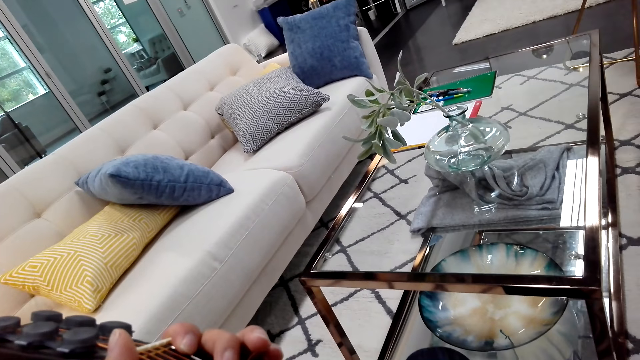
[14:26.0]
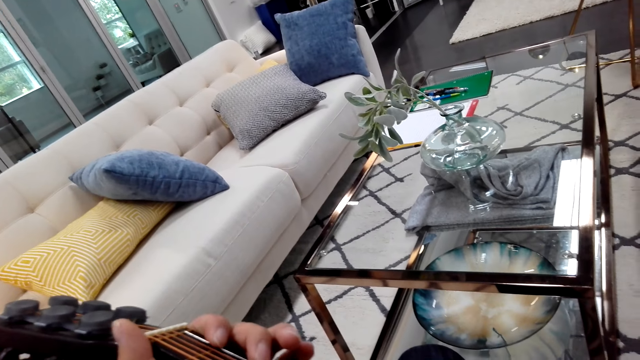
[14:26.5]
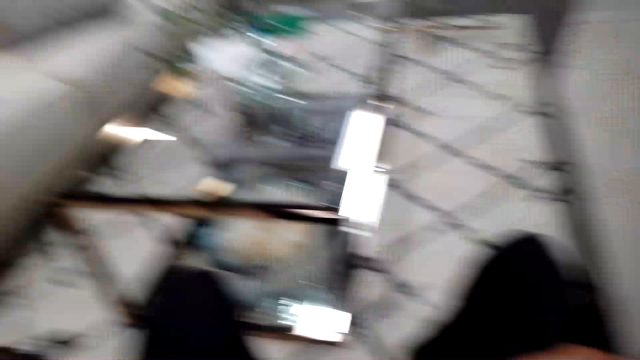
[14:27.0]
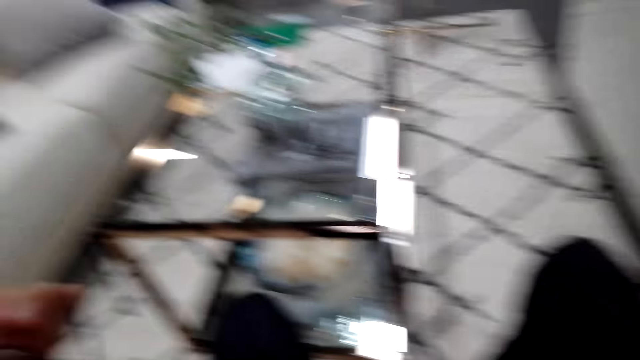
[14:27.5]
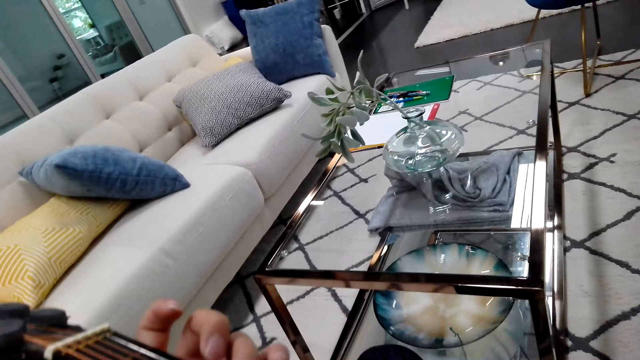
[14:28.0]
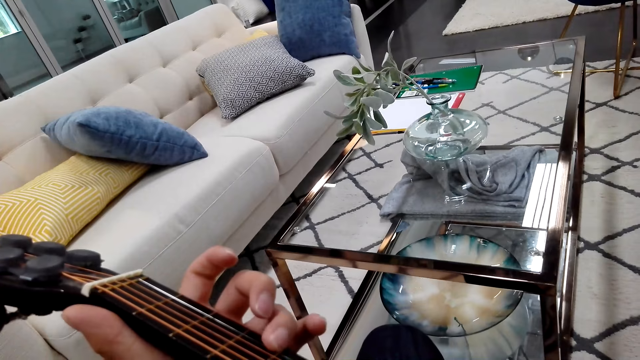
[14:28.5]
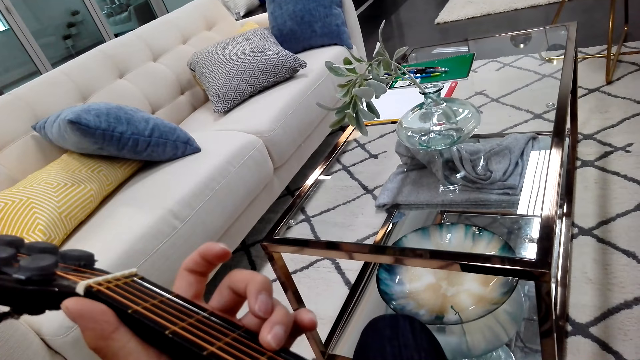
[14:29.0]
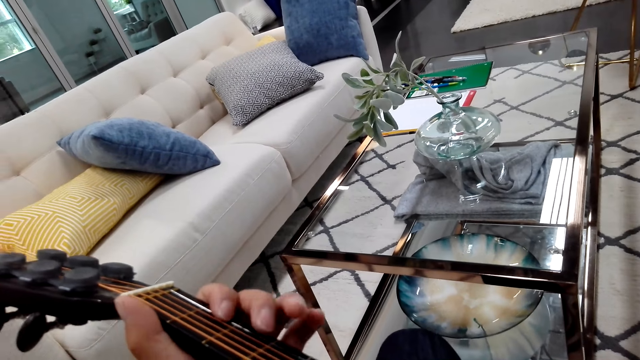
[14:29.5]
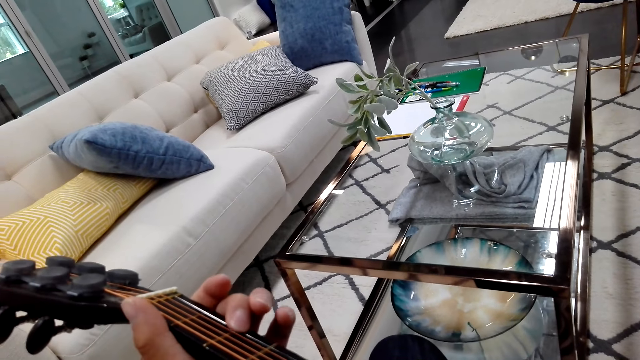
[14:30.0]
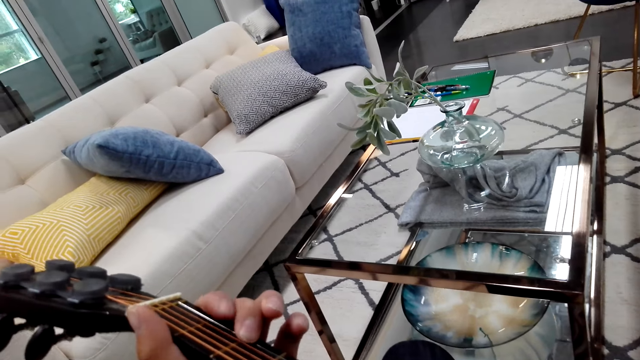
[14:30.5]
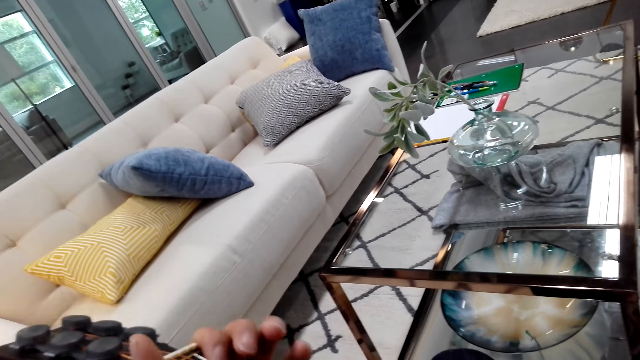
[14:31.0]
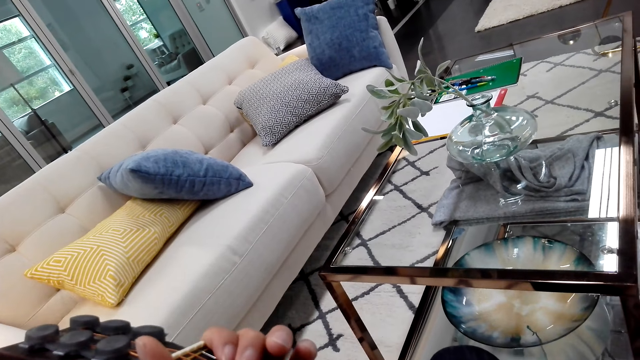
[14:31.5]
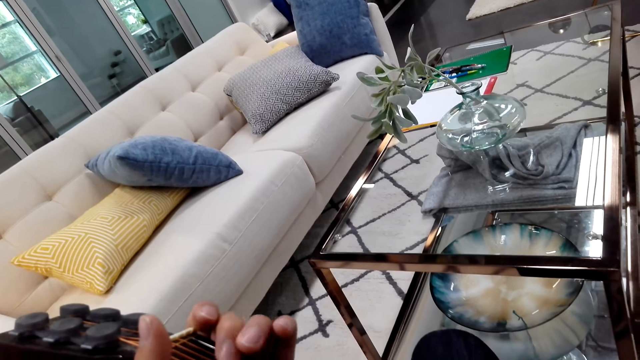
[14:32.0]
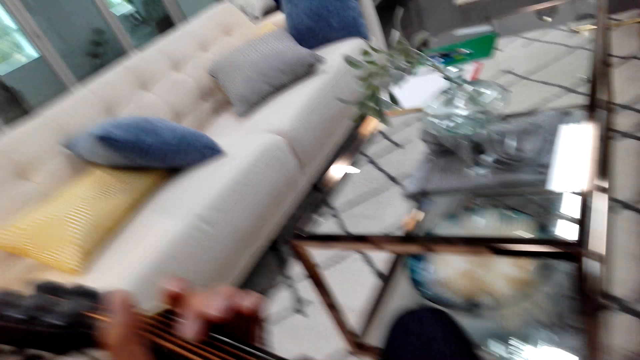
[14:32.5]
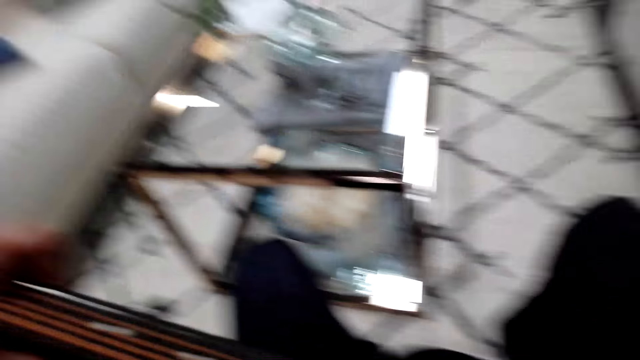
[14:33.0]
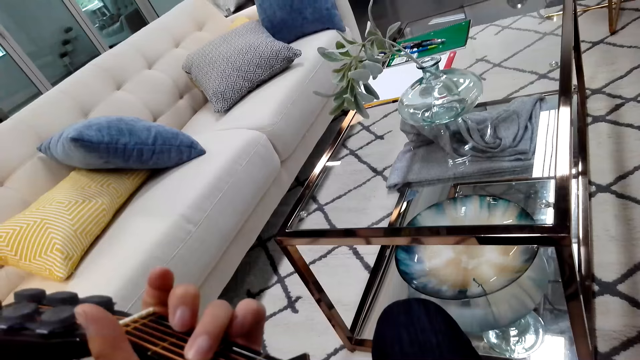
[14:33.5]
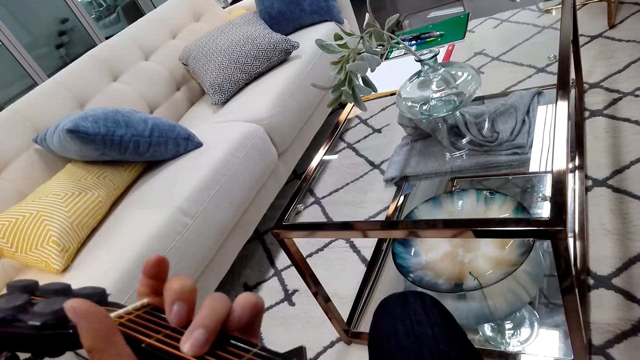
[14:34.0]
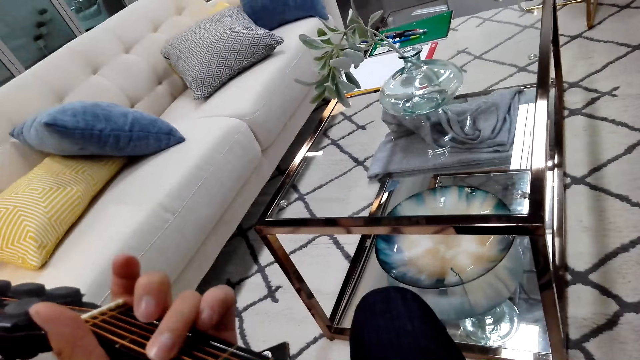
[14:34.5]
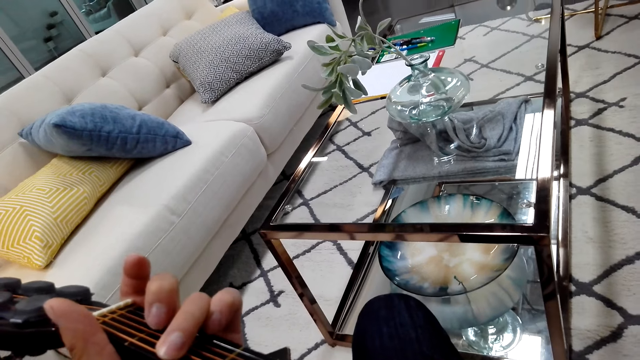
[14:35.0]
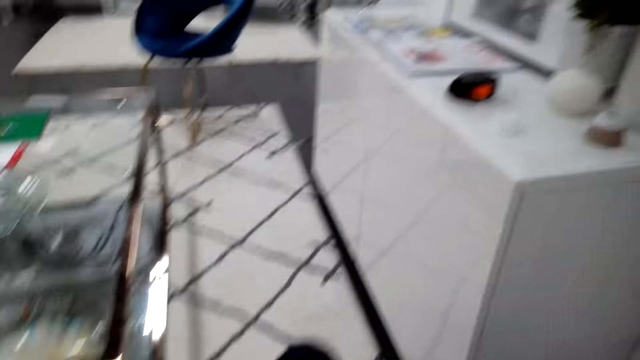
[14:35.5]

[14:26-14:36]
The camera wearer talks to someone.

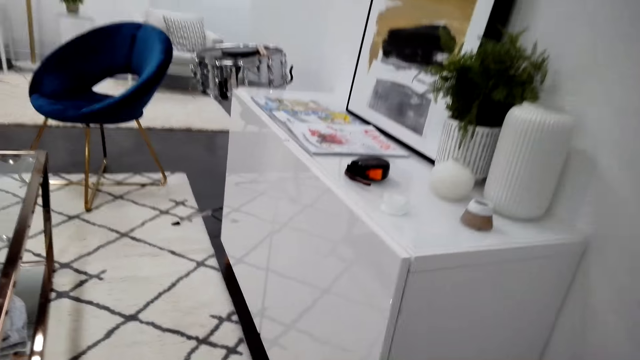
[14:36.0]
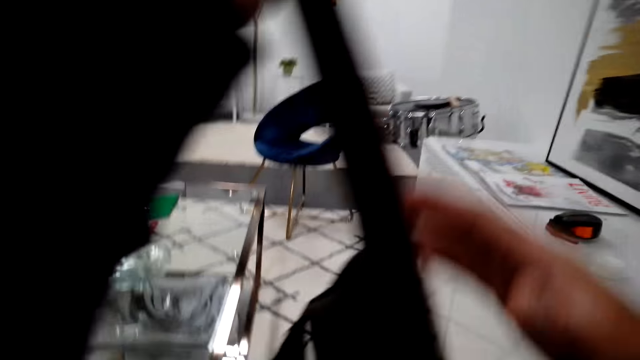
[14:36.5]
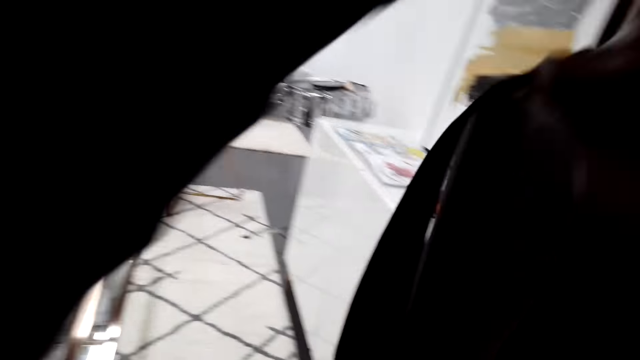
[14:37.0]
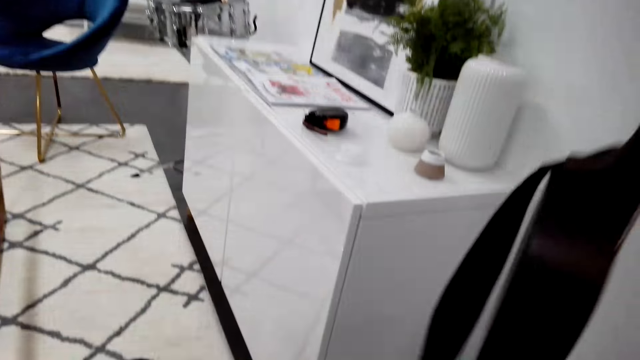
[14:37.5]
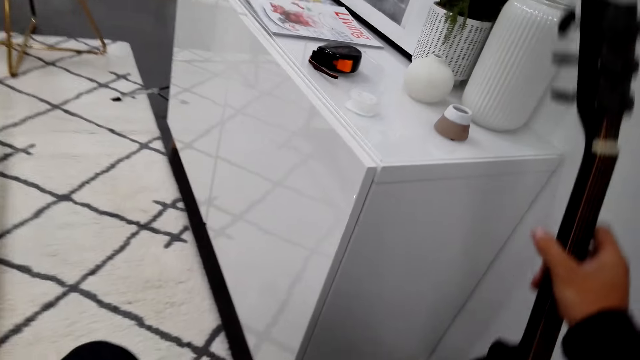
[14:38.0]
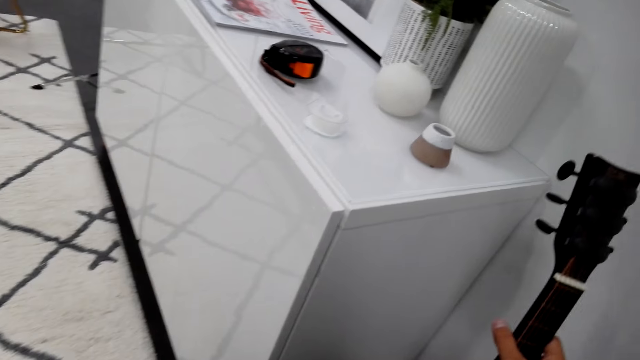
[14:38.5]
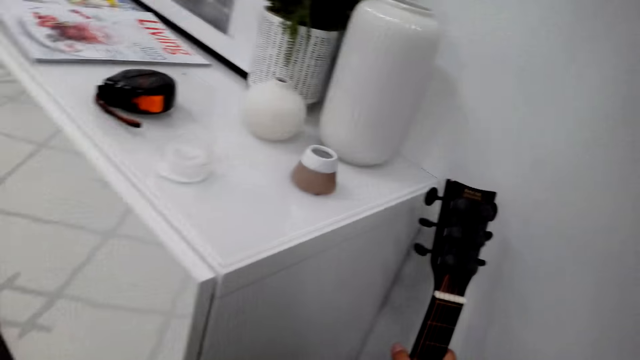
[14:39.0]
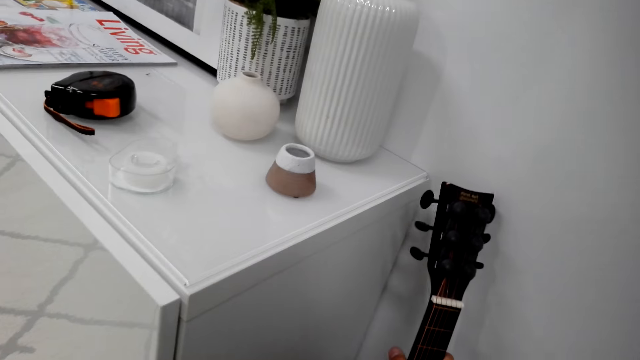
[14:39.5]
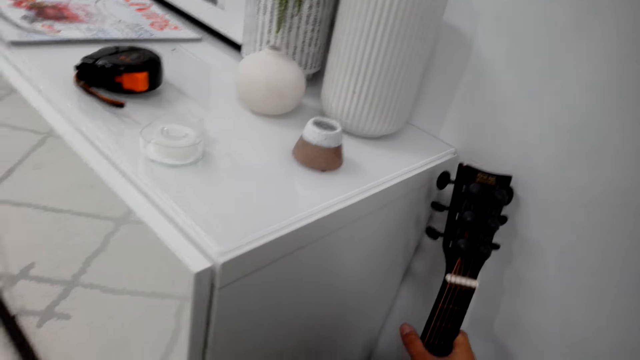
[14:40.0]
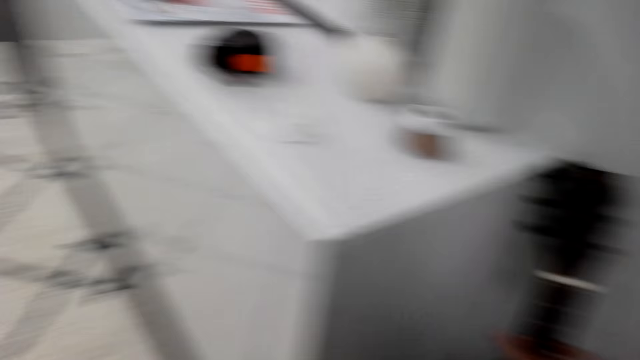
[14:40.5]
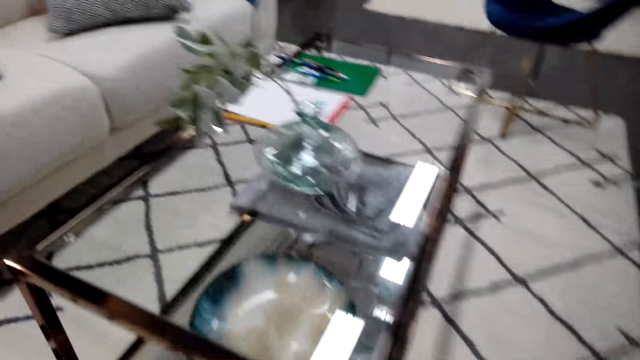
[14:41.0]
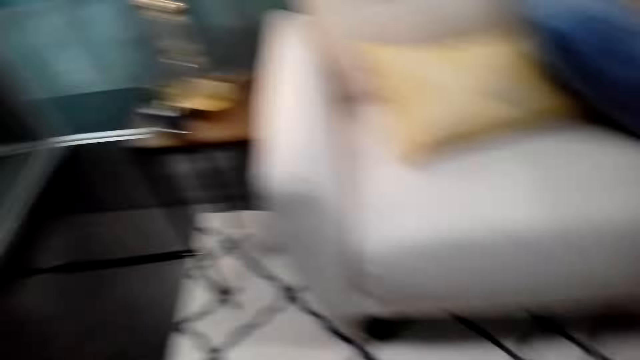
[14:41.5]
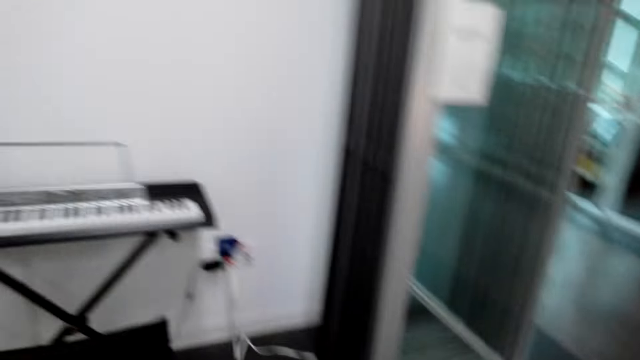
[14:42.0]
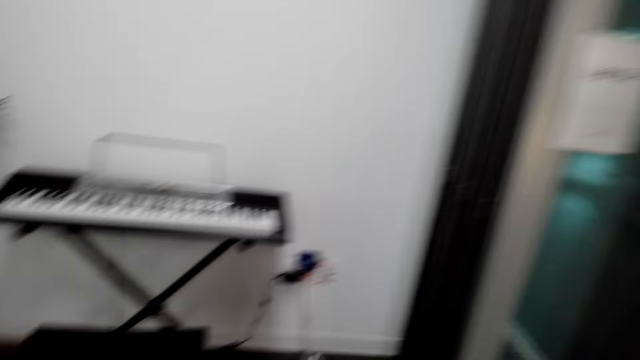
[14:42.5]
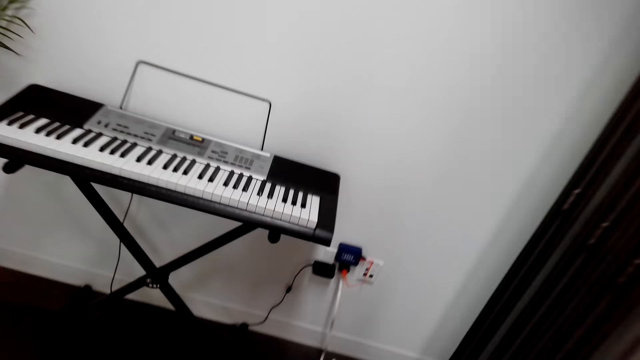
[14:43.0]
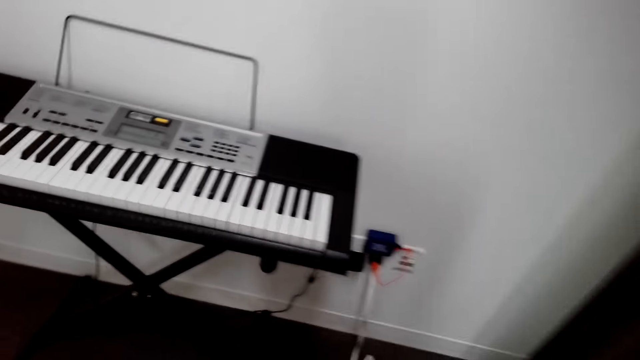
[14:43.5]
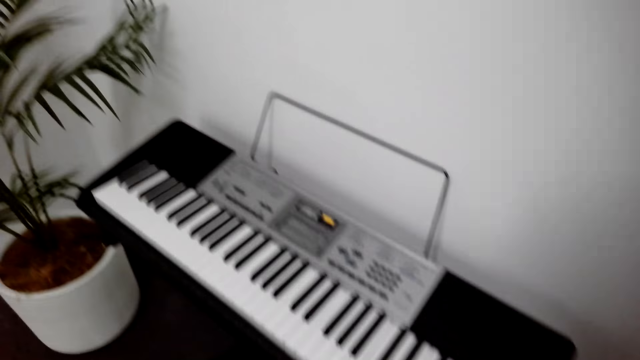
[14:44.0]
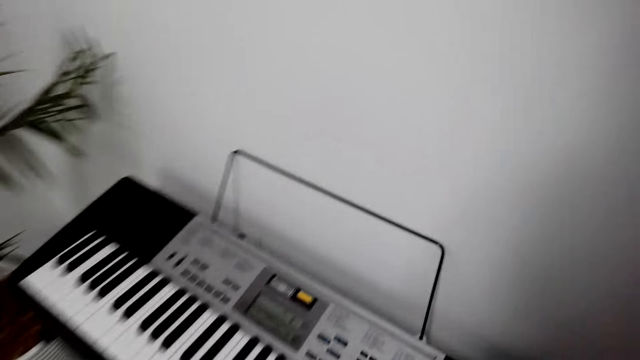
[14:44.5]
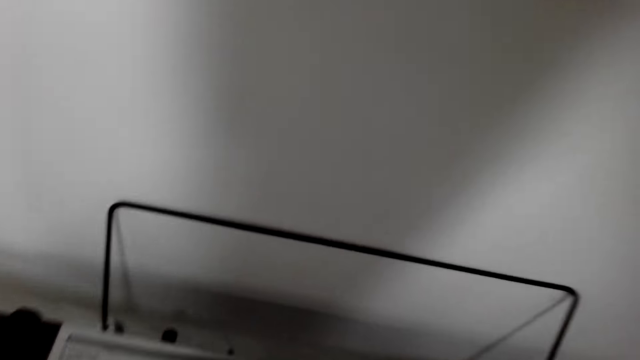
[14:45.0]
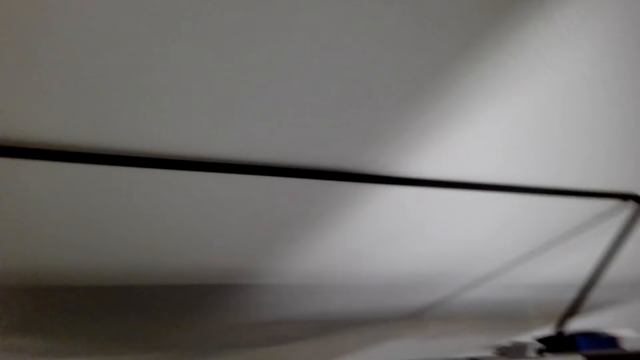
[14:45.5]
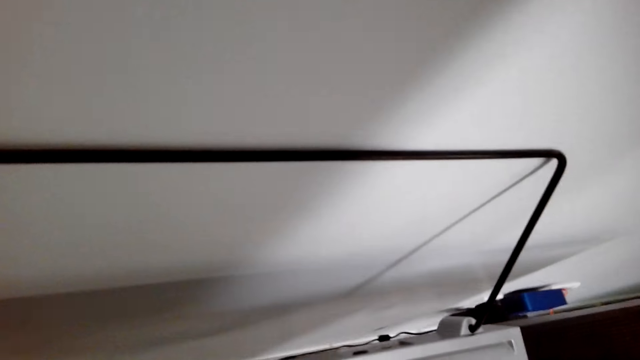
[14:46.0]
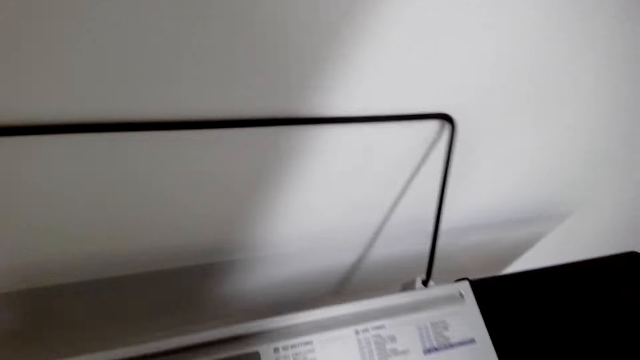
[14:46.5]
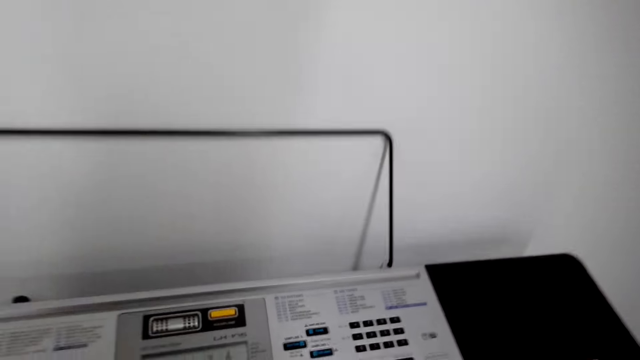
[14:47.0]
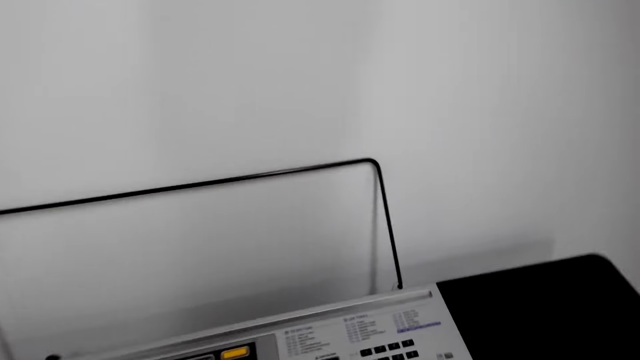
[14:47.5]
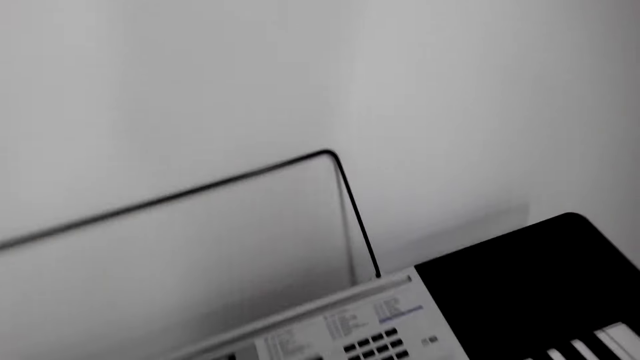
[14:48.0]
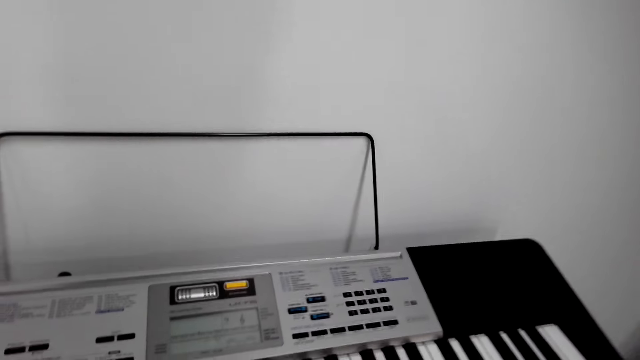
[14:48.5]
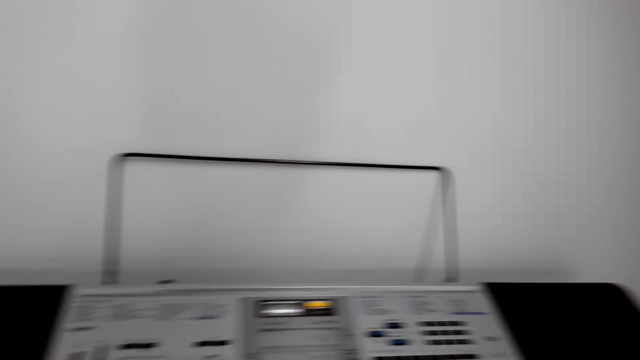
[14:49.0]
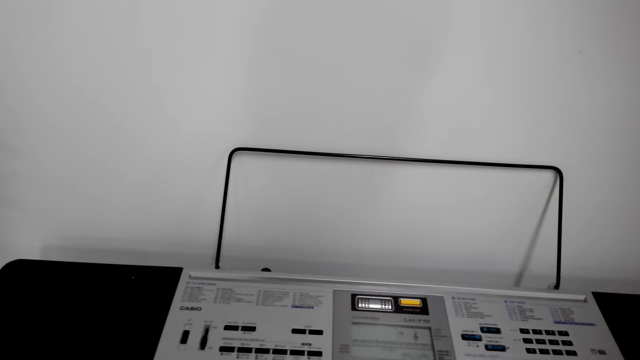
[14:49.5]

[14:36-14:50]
The camera wearer returns the guitar. They put down the guitar. They talk. They sit at the piano chair and play the piano.
